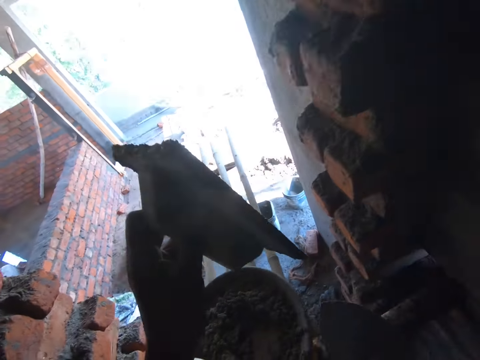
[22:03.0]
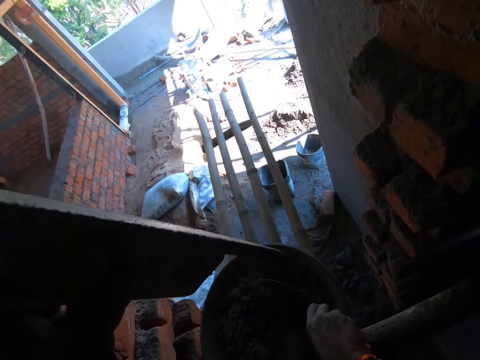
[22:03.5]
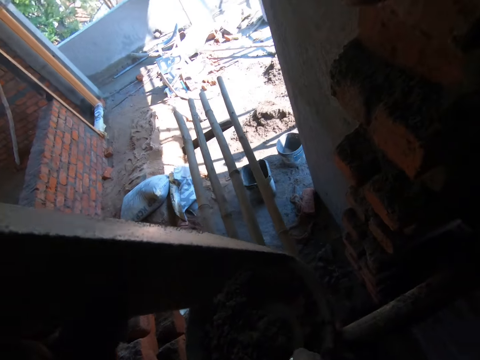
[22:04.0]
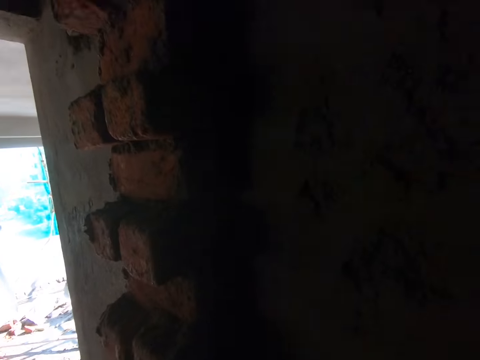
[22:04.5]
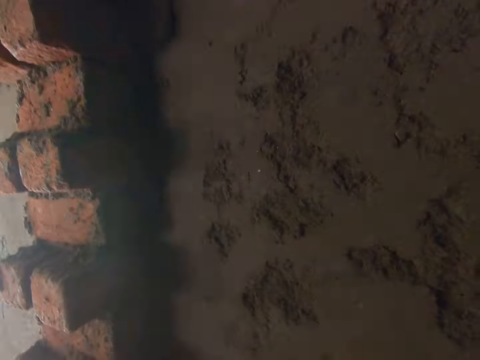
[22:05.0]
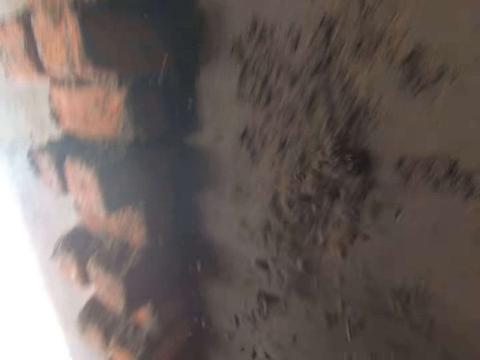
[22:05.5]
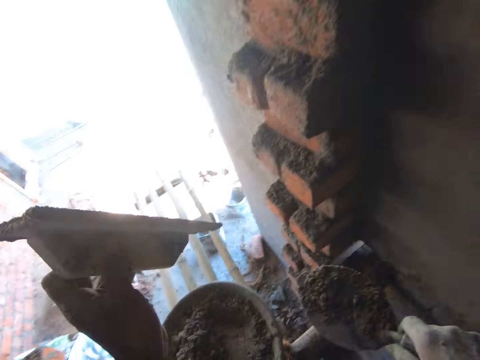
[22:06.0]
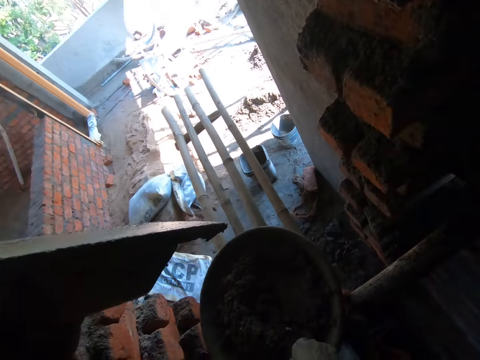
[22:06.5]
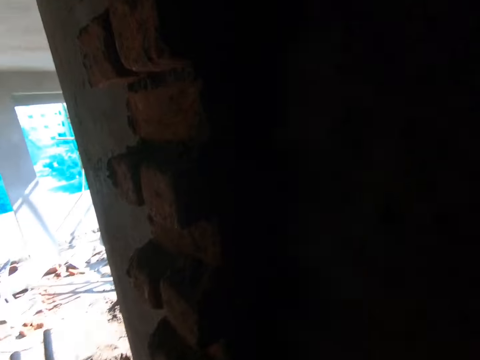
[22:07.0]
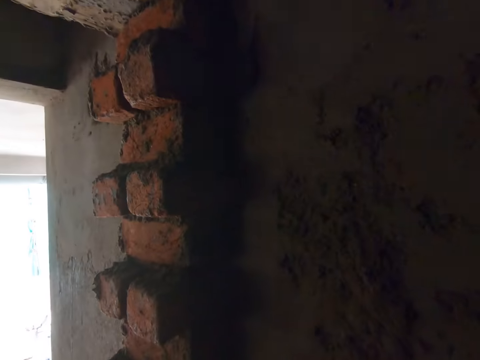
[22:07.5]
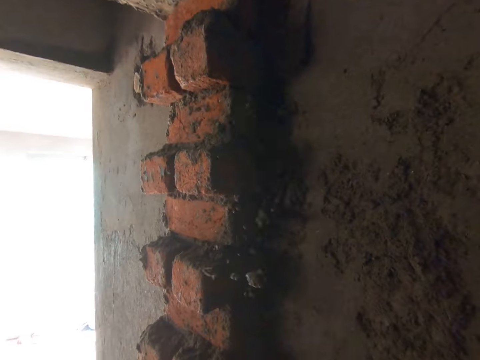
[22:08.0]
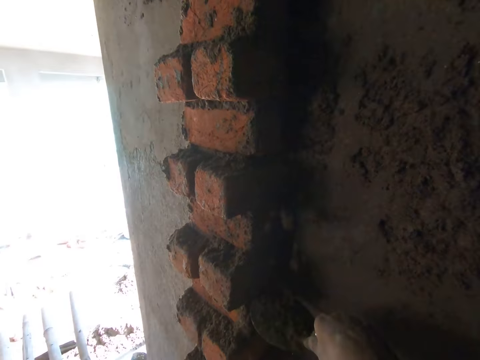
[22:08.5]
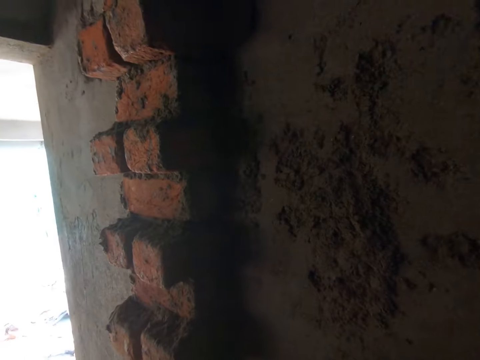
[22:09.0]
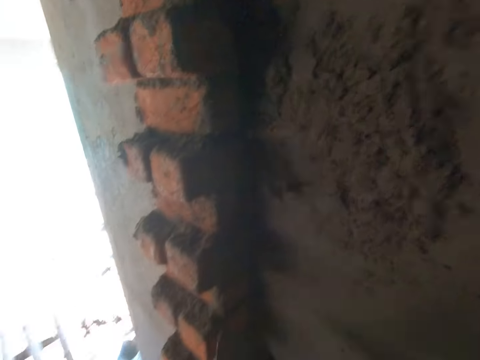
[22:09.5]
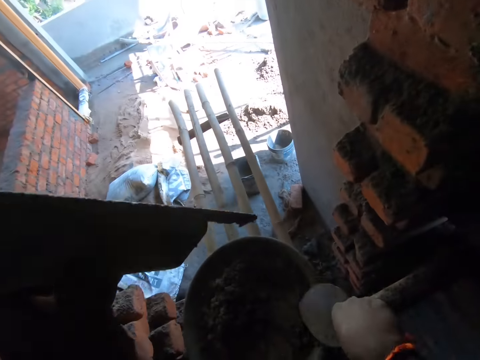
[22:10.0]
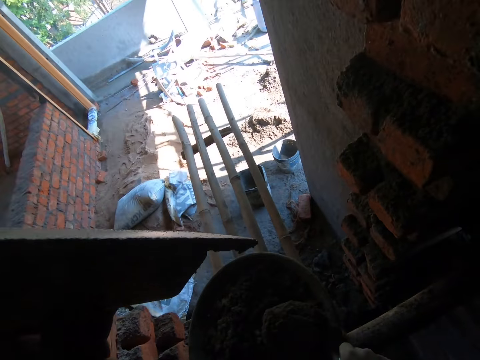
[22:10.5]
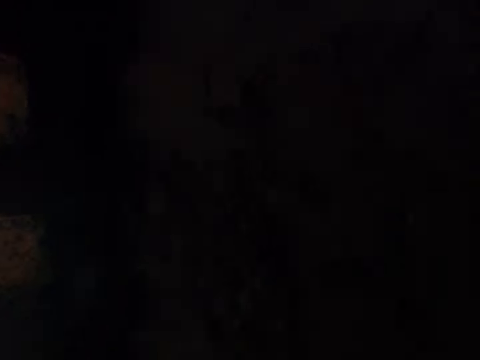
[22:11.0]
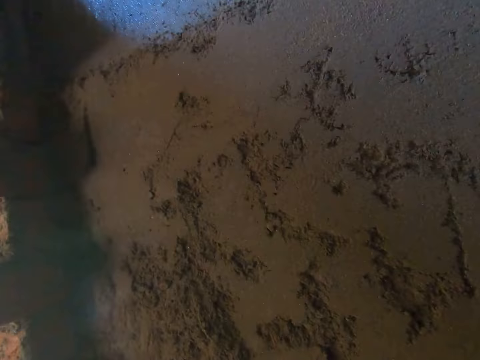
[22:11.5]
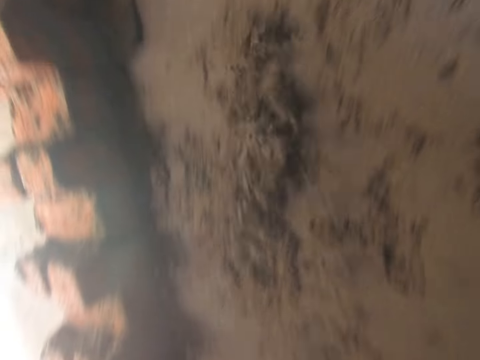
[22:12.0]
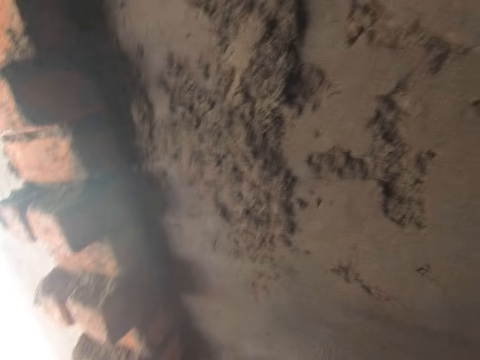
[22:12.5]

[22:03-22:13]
The camera wearer scoops concrete mix from the pan with the trowel in his right hand. He throws the concrete mix on the wall with the trowel in his right hand. He scoops the concrete mix from the pan with the trowel in his right hand. He throws the concrete mix on the wall with the trowel in his right hand. He scoops the concrete mix from the pan with the trowel in his right hand. He throws the concrete mix on the wall with the trowel in his right hand.

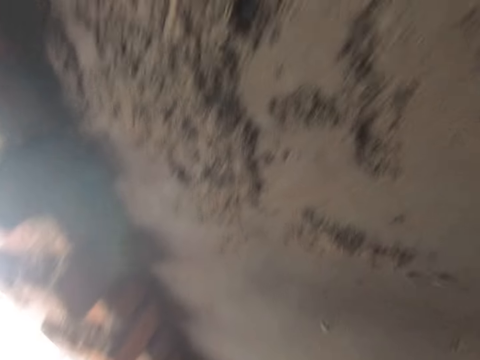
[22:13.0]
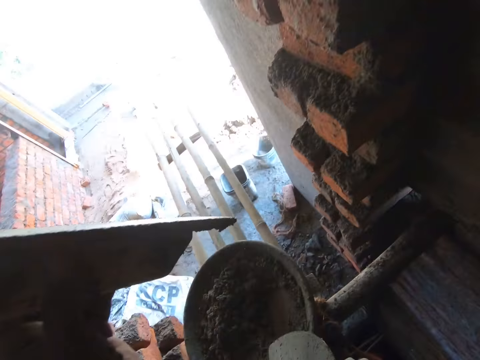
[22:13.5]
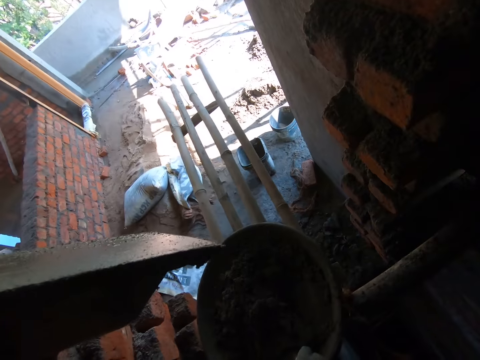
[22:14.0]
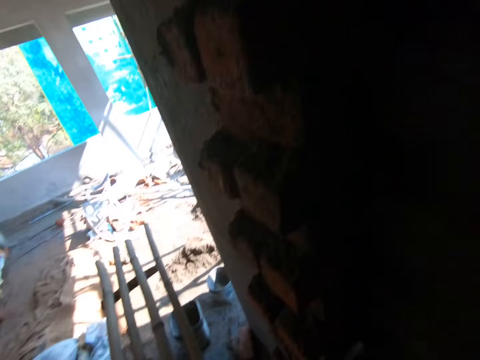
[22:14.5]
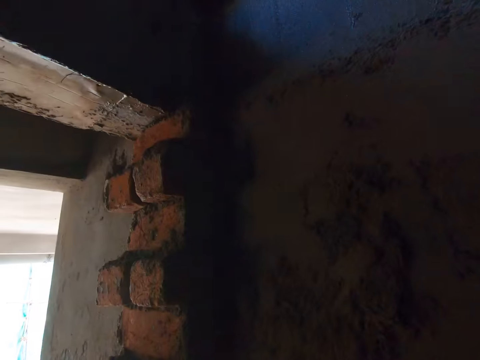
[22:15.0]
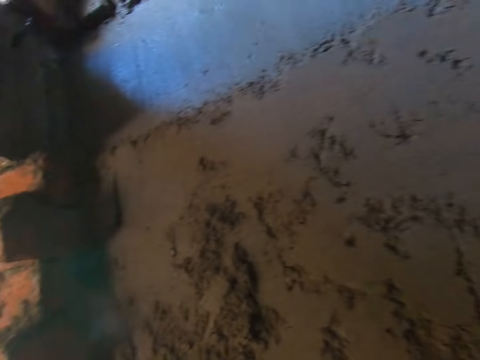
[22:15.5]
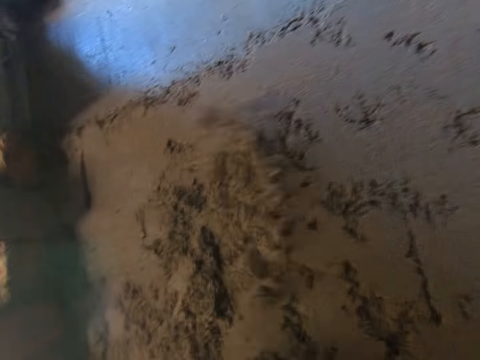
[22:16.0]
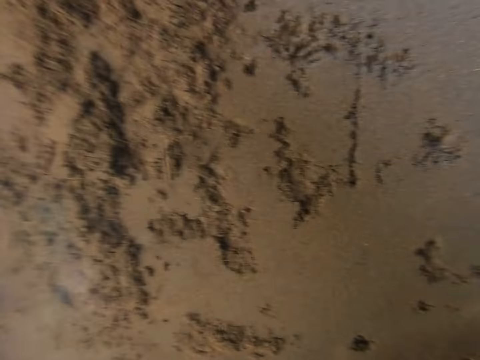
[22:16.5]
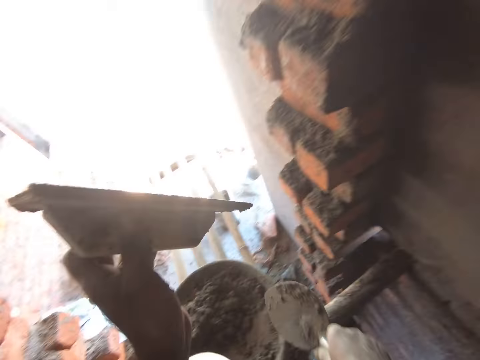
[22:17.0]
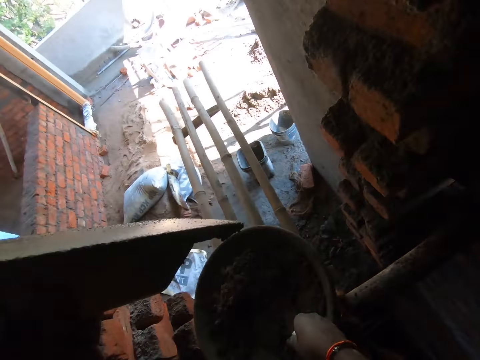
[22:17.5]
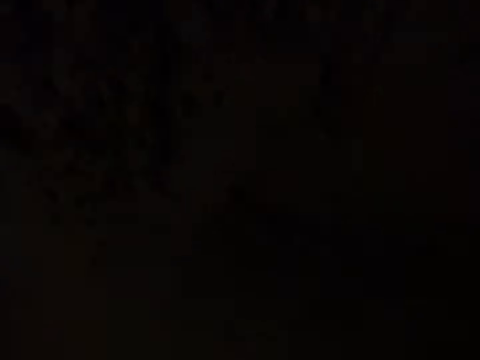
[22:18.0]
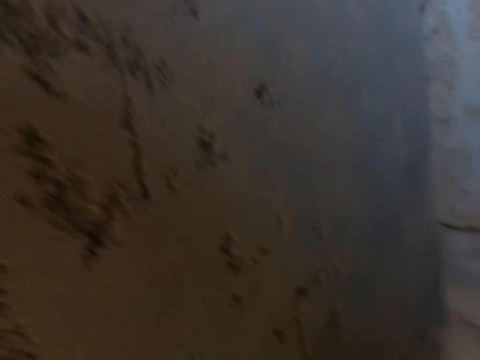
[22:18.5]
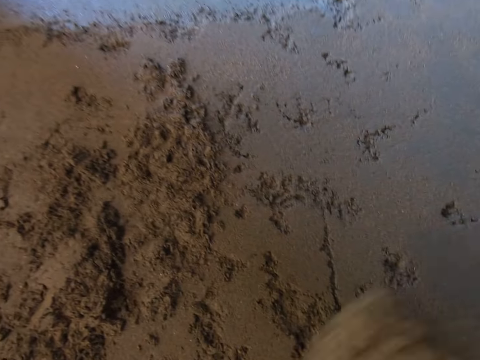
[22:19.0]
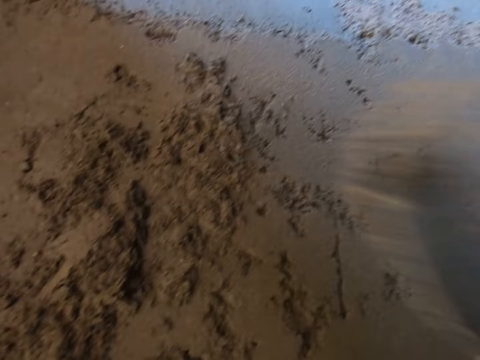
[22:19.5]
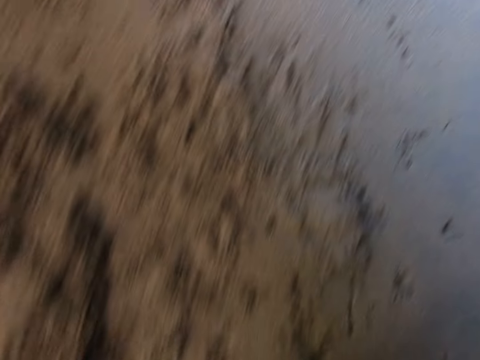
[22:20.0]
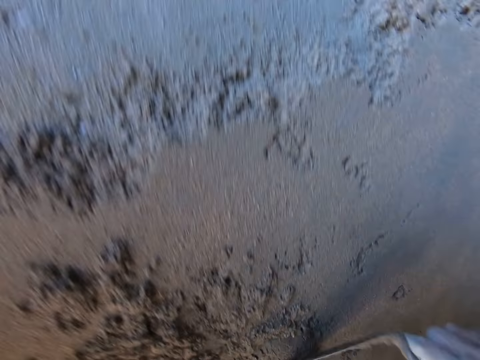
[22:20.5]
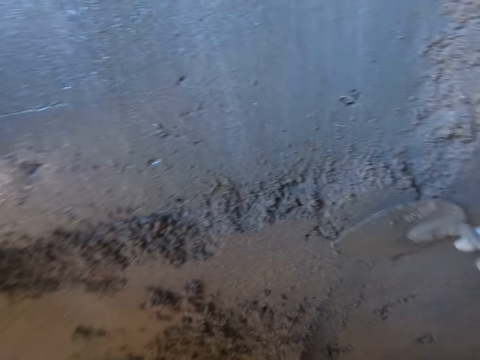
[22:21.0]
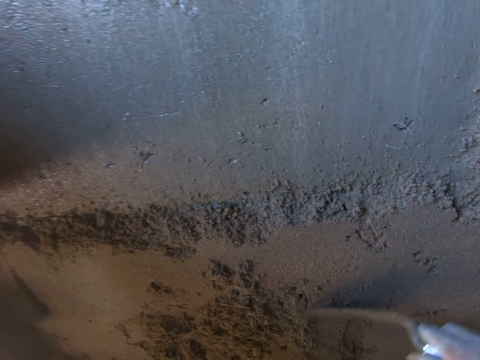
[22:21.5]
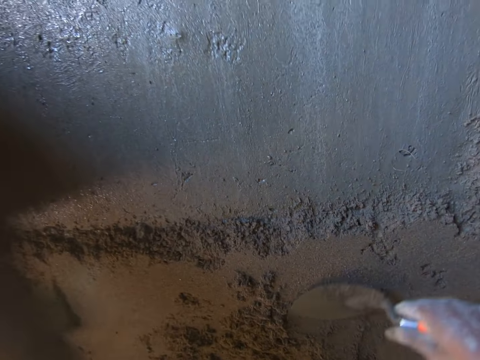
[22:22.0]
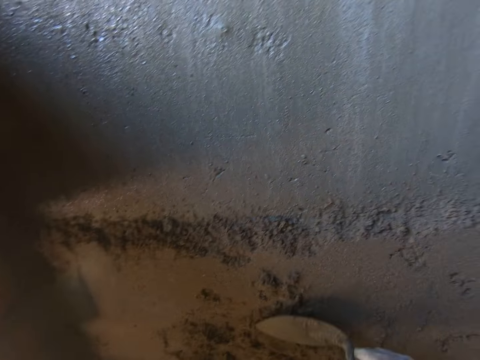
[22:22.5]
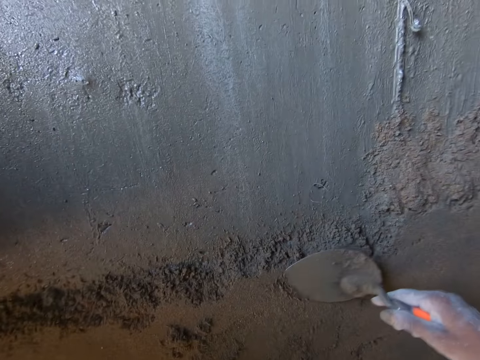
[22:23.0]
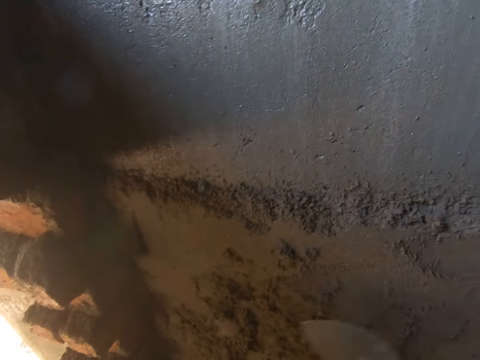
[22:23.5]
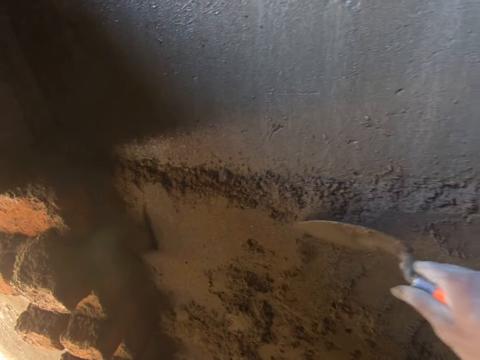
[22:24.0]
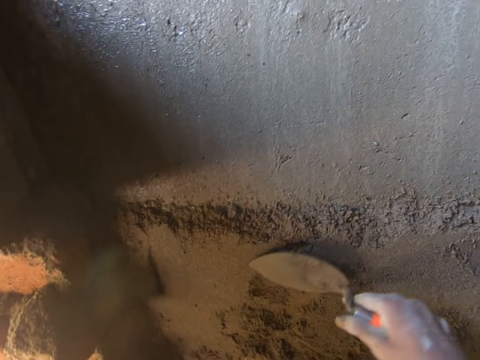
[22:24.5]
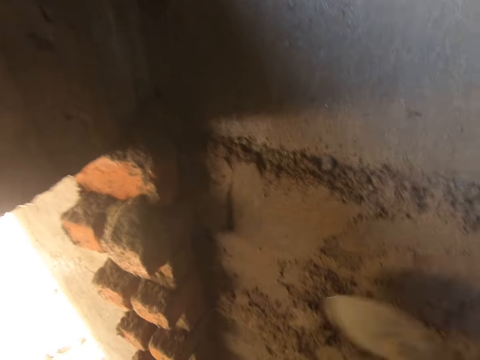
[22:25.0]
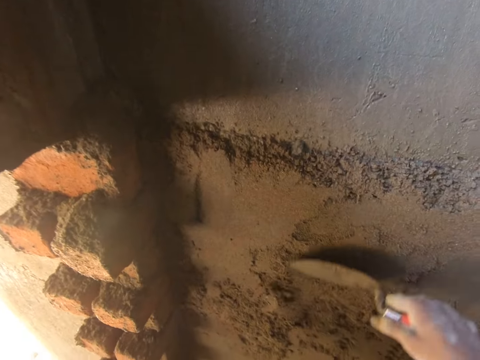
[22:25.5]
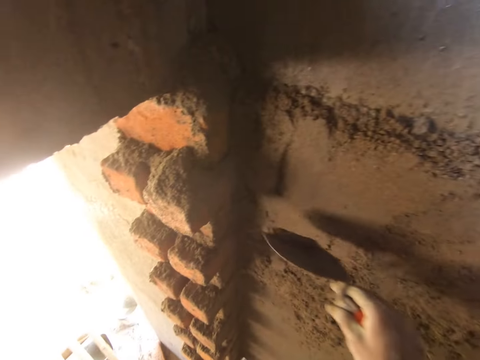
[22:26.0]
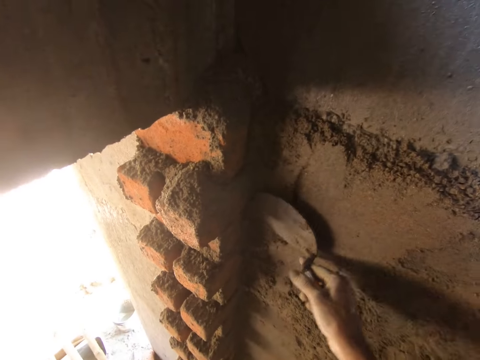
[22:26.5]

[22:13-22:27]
The camera wearer scoops concrete mix from the pan with the trowel in his right hand. He throws the concrete mix on the wall with the trowel in his right hand. He scoops the concrete mix from the pan with the trowel in his right hand. He throws the concrete mix on the wall with the trowel in his right hand. He spreads the concrete mix on the wall with the trowel in his right hand. He smoothens the wall with something.

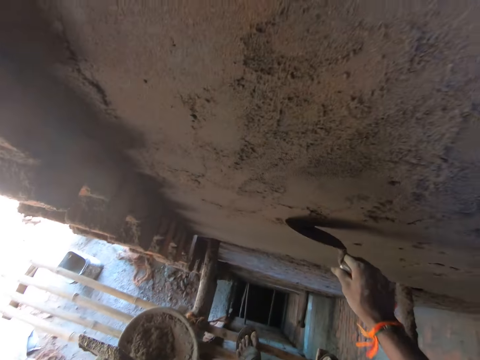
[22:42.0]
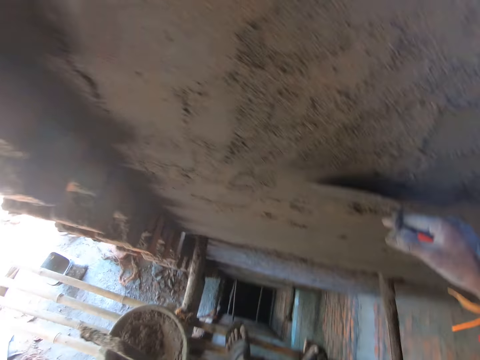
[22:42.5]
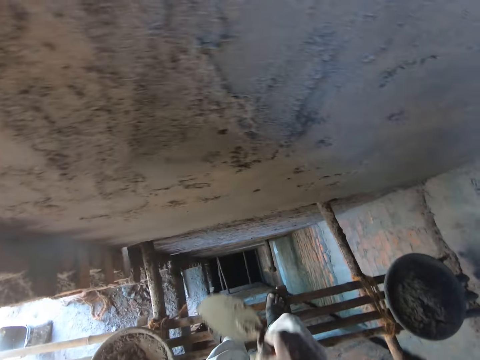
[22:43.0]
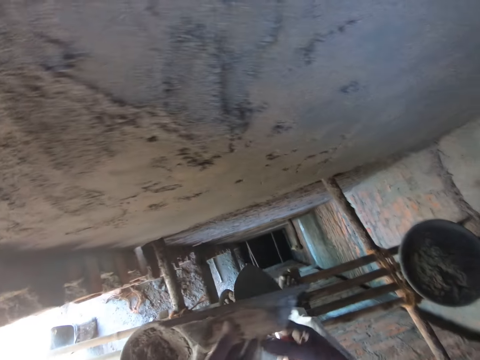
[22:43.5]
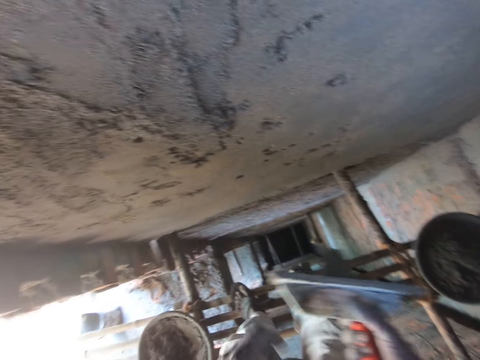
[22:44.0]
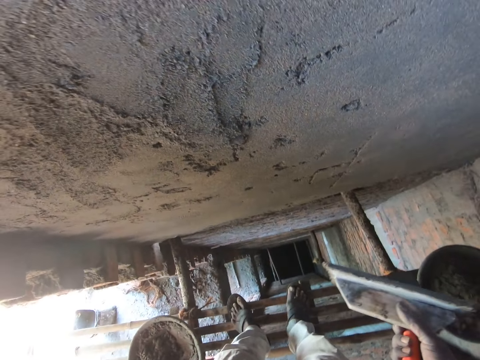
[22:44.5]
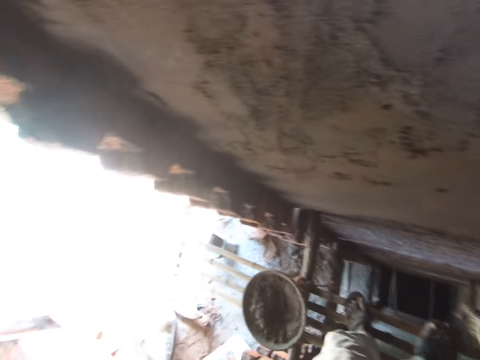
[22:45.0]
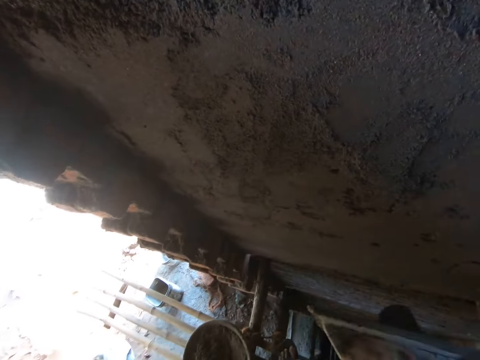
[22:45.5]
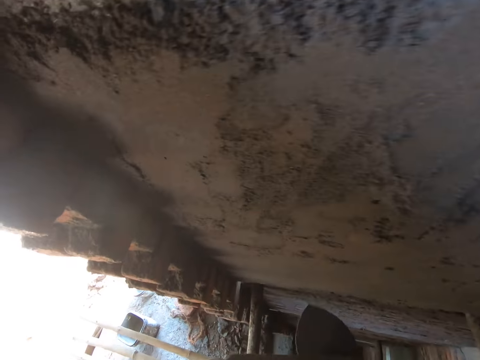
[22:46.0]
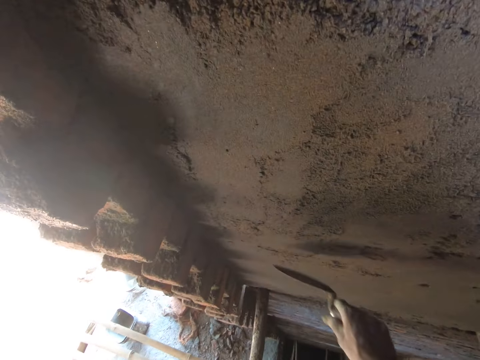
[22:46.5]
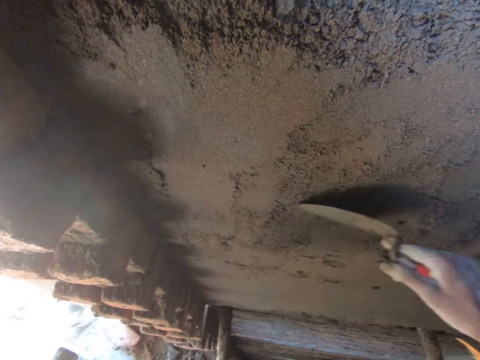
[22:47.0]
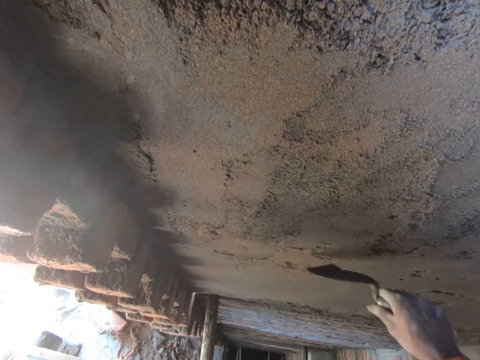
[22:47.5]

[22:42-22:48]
The camera wearer passes the wooden float from his left hand to his right hand. He adjusts his cloth with his left hand. He passes the wooden float from his right hand to his left hand. He passes it again. He smoothens the wall surface with the hand trowel in his right hand.
